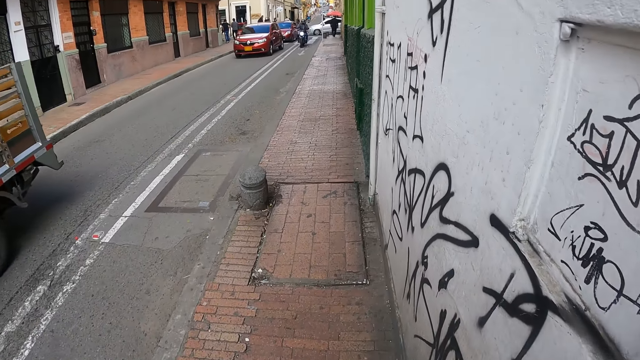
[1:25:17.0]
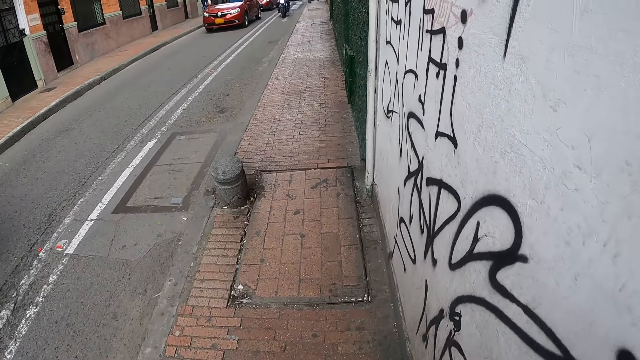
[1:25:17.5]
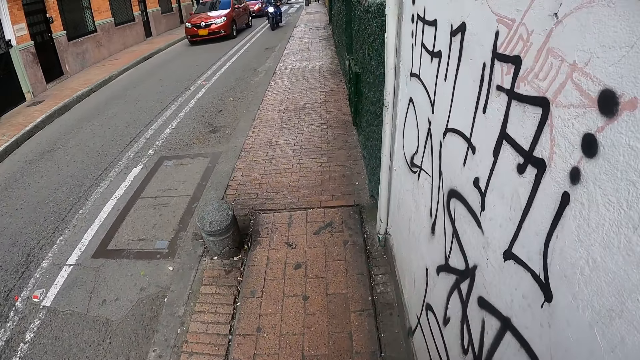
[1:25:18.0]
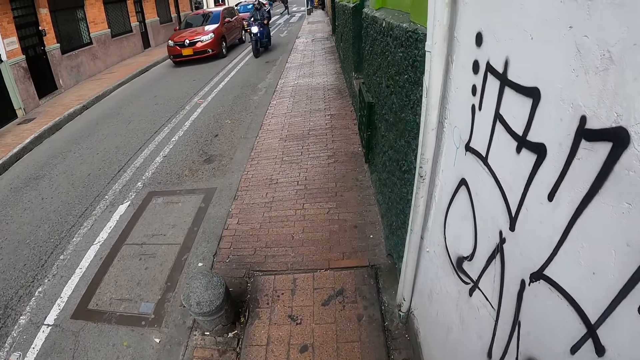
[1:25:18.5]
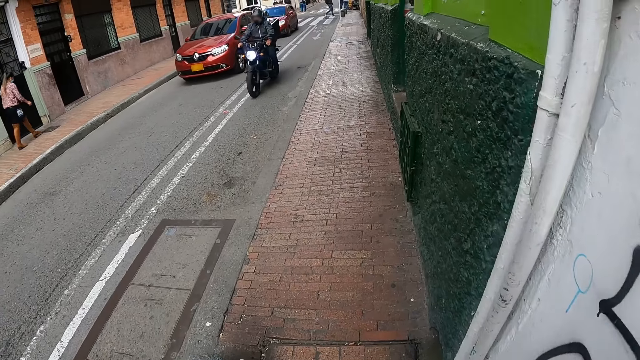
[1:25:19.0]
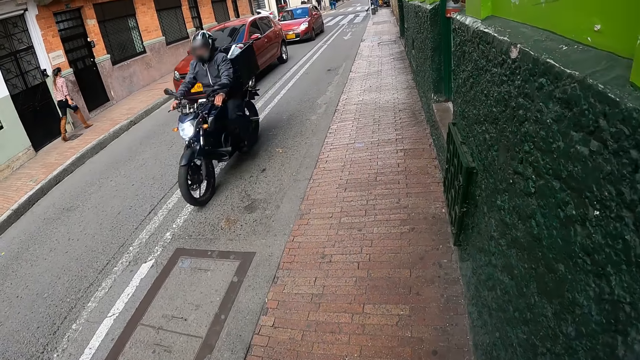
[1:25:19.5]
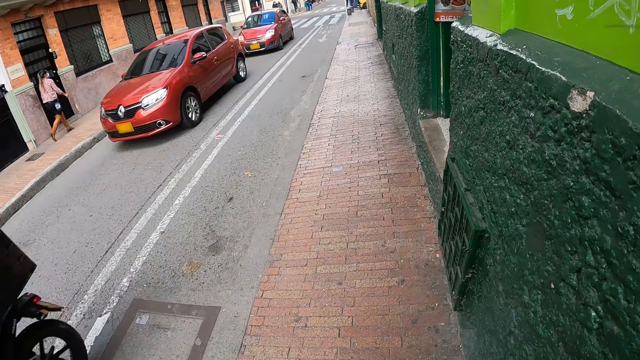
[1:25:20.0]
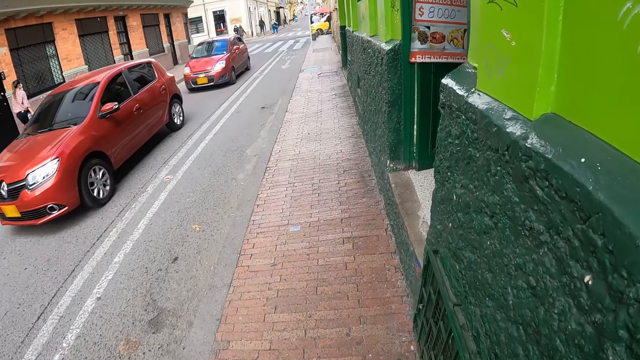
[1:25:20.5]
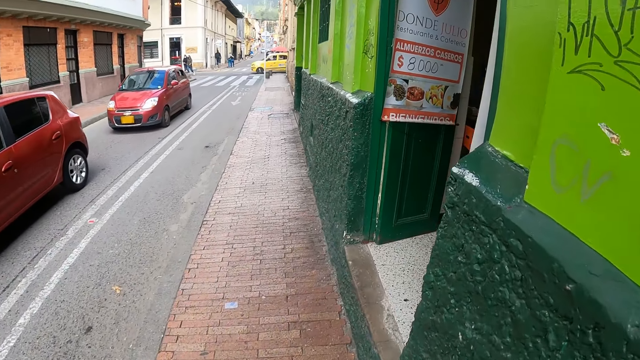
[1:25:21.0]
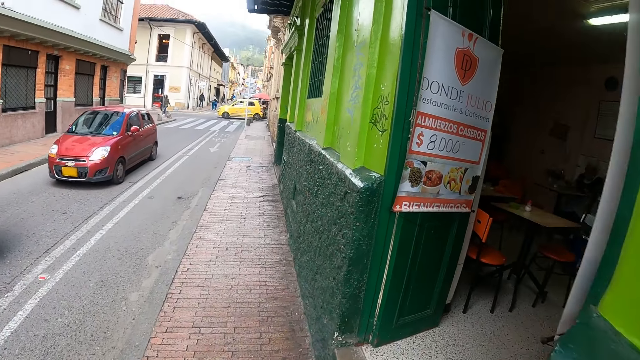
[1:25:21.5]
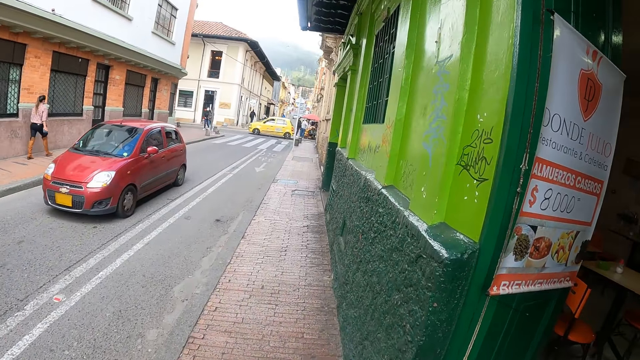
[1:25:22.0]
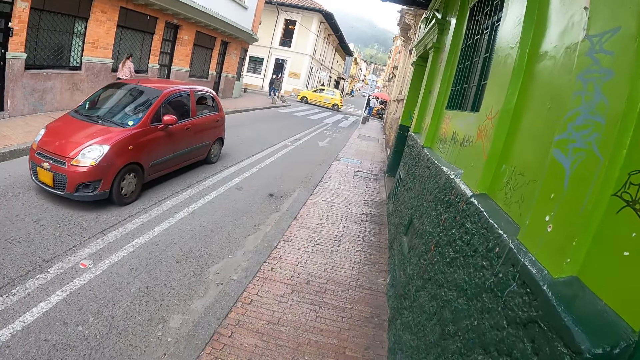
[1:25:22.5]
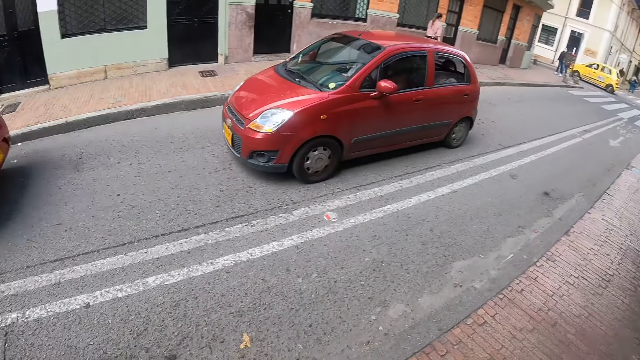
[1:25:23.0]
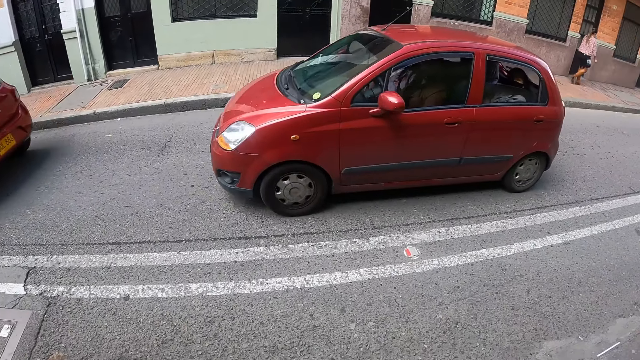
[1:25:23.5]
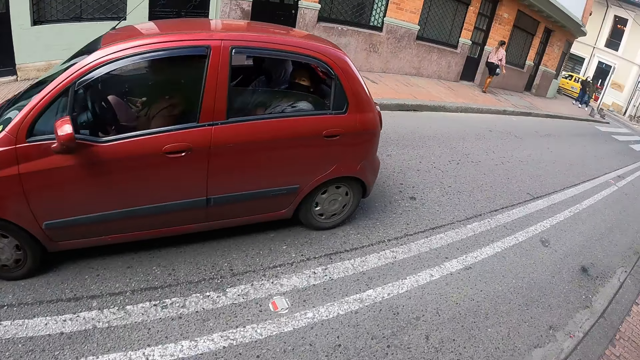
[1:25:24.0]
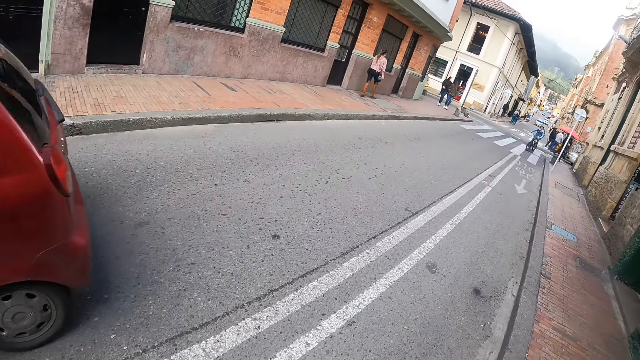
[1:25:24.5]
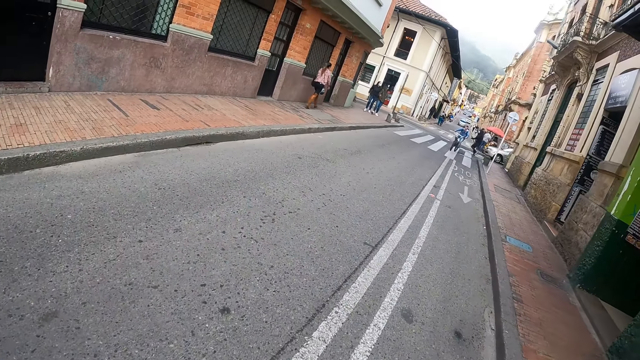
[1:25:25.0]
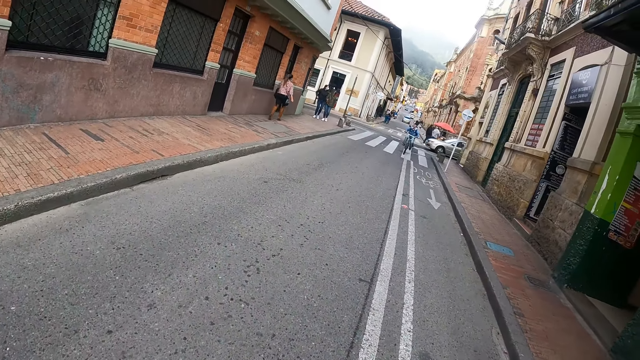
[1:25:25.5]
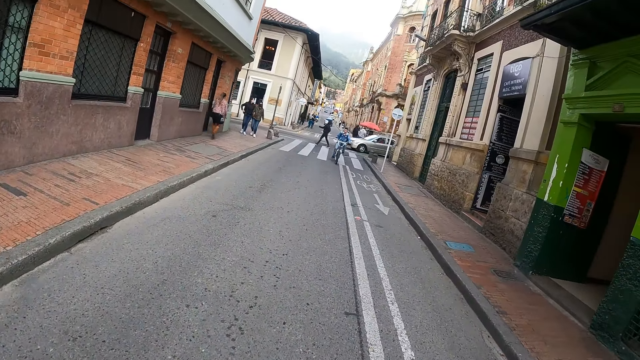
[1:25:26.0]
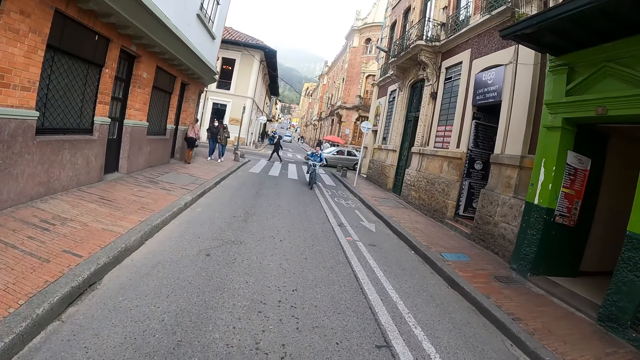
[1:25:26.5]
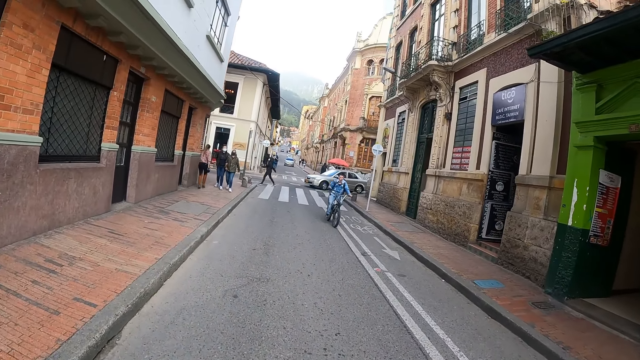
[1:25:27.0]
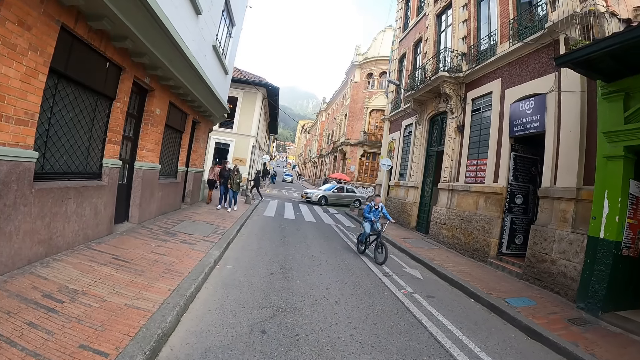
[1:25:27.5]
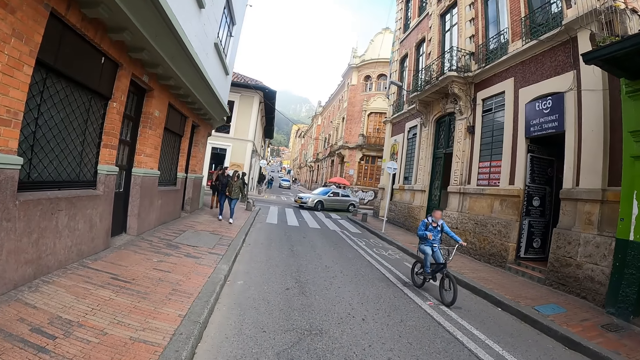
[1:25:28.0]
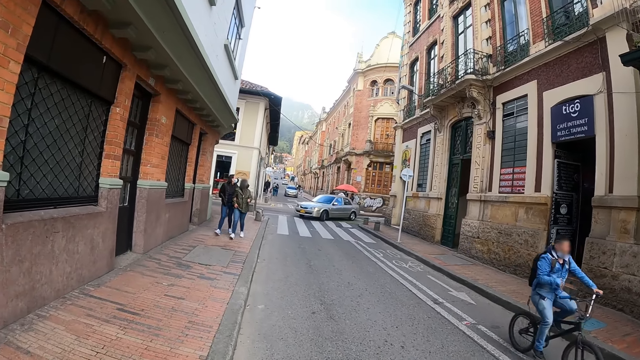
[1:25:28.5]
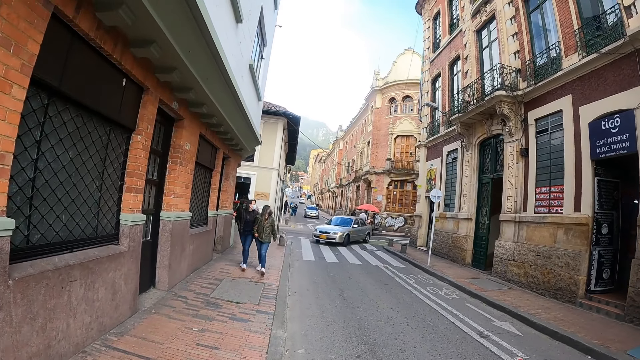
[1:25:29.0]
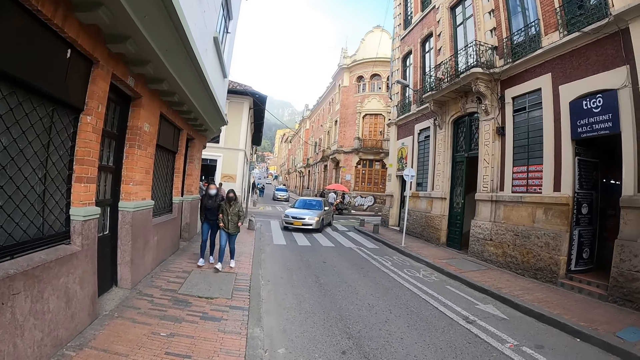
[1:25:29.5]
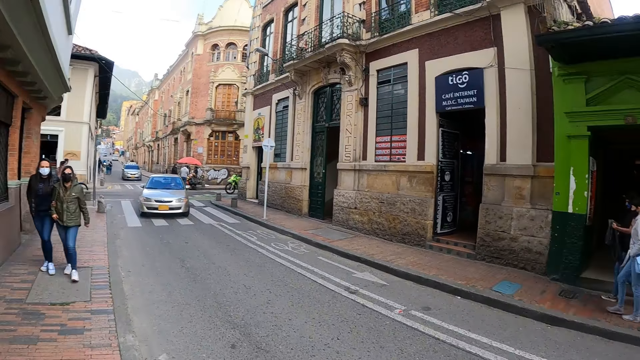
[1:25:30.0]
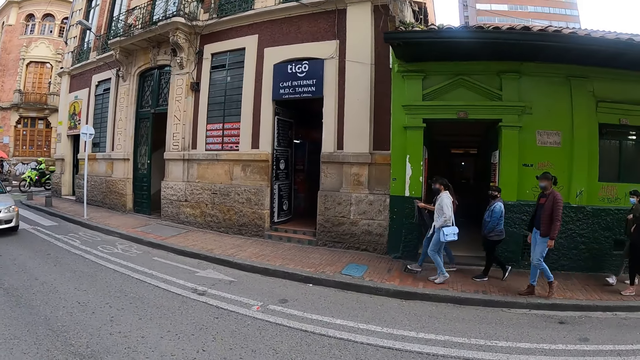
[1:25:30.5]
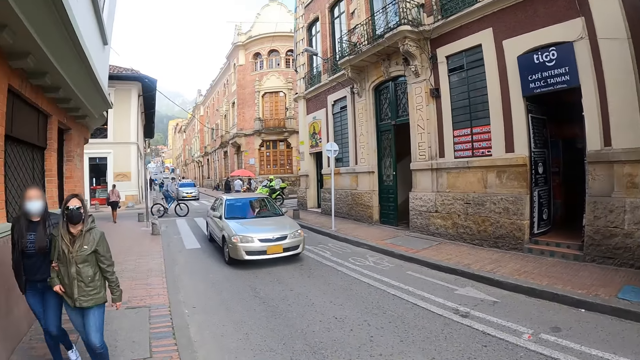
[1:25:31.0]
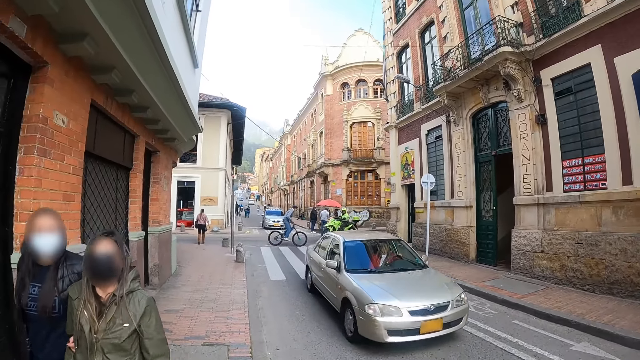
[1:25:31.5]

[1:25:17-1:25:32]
The camera wearer crosses the street road. They stare outside. They walk on the sidewalk.

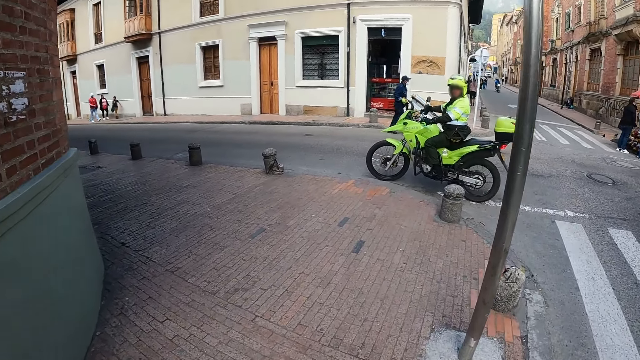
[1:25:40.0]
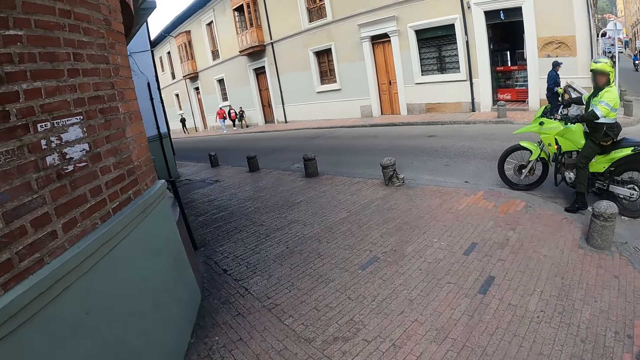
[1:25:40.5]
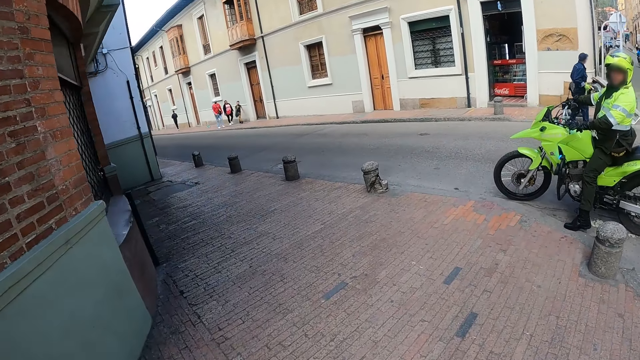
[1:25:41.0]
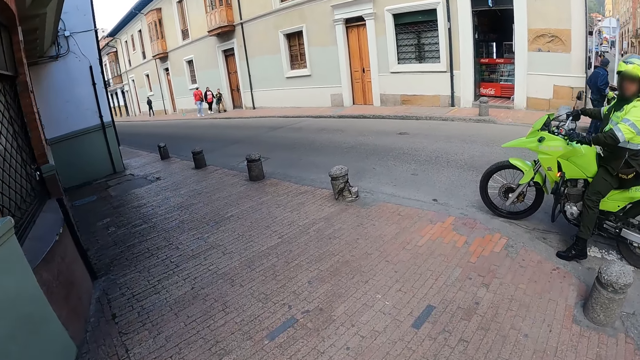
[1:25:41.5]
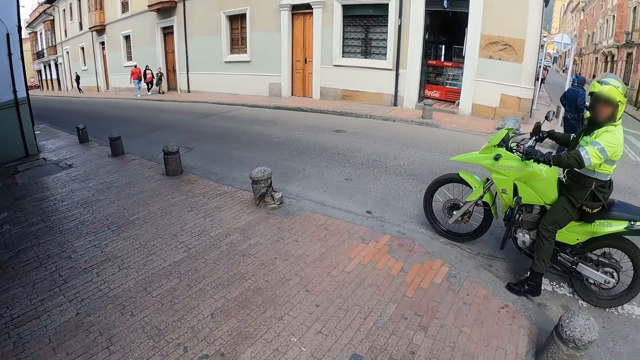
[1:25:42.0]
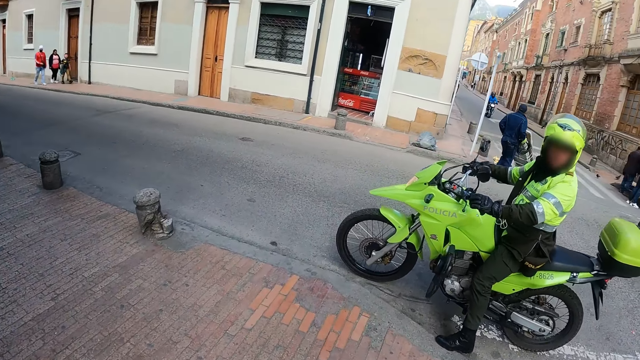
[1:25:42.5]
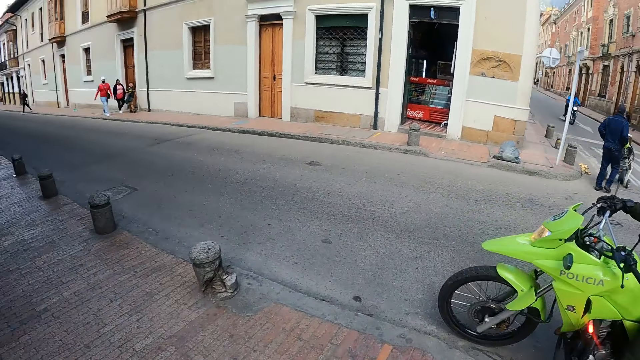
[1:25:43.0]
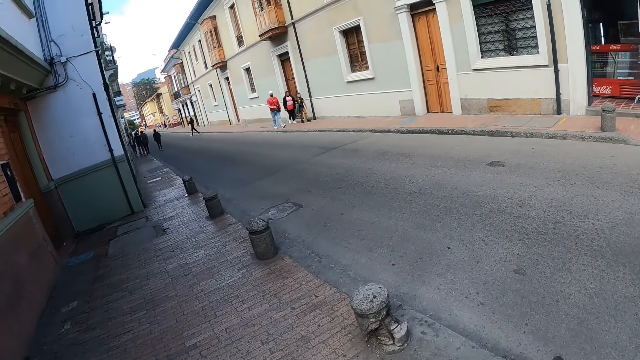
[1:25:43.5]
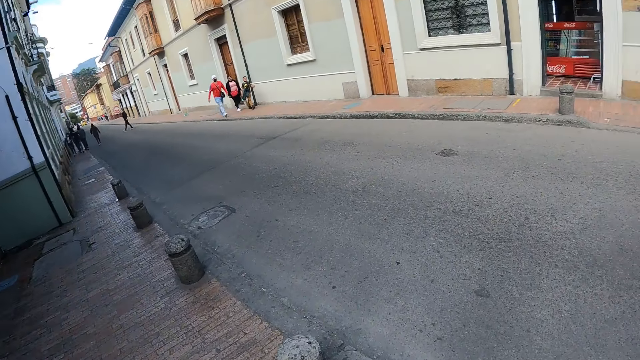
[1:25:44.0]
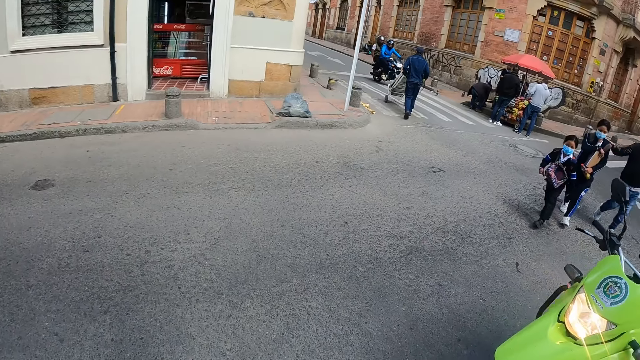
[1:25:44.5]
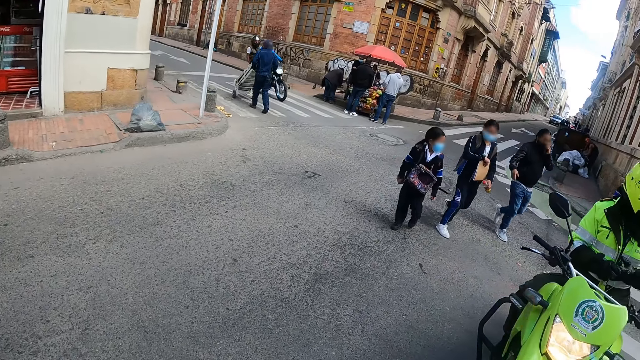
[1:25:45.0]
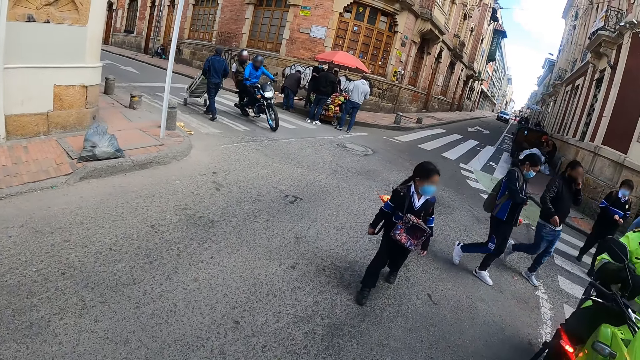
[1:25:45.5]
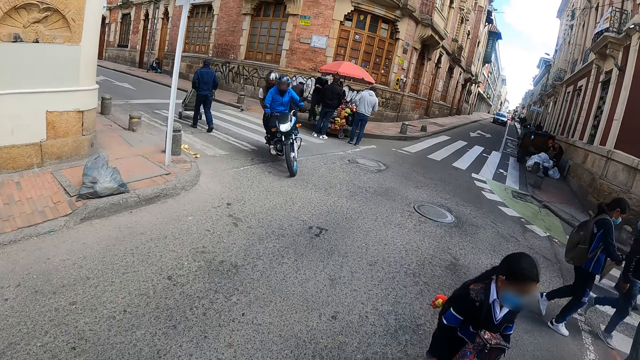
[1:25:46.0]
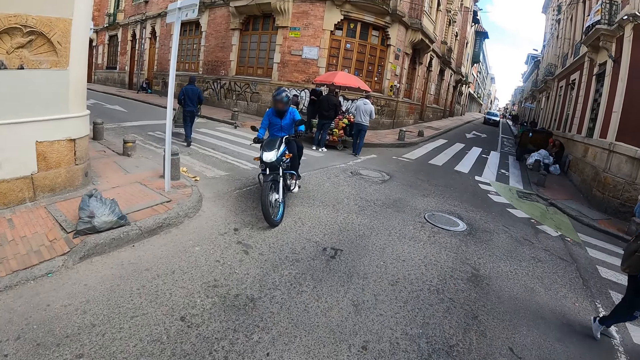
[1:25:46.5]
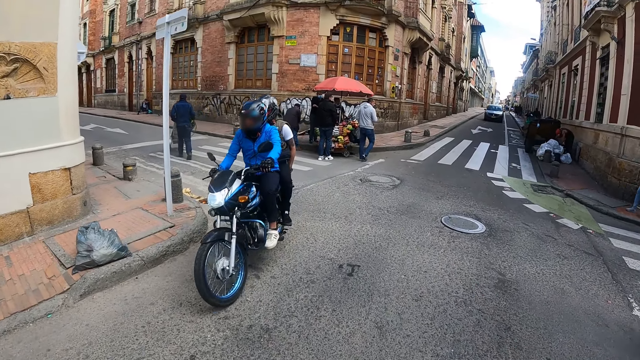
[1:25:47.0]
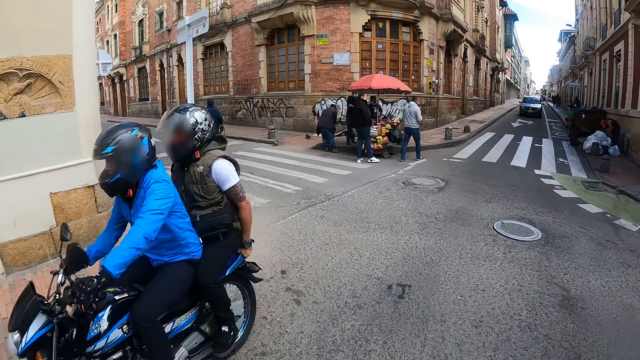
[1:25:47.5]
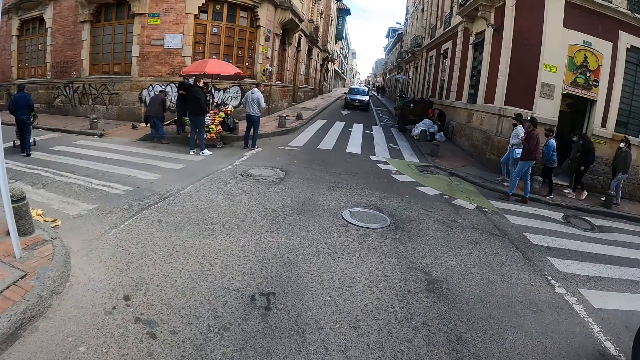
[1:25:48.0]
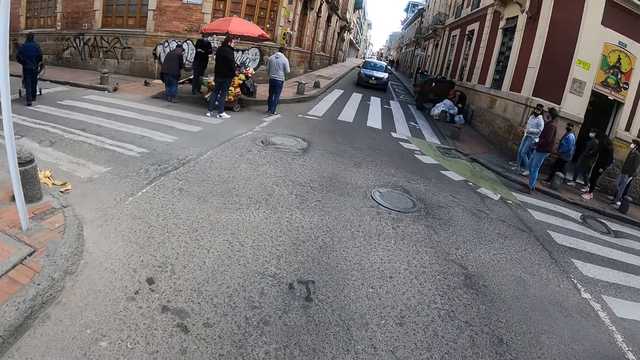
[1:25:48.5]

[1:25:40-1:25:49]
A person parks the motorbike on the road. The camera wearer crosses the street road. They cross the road.
